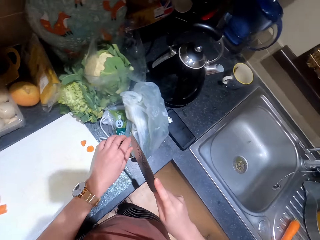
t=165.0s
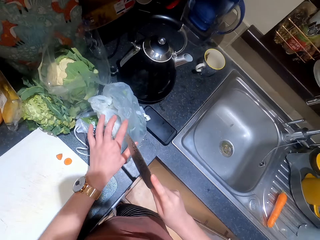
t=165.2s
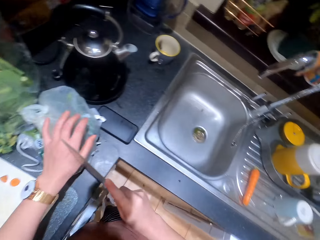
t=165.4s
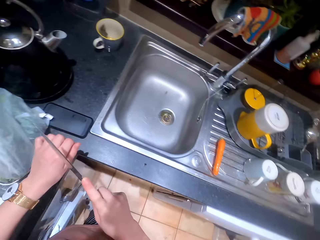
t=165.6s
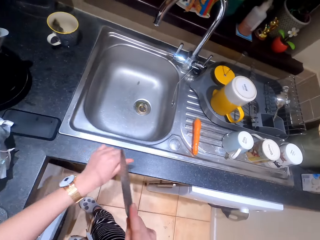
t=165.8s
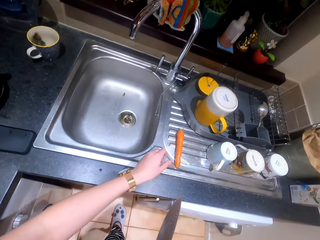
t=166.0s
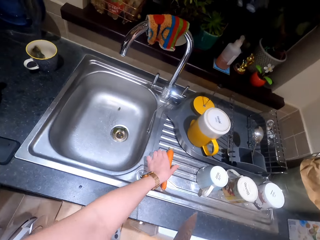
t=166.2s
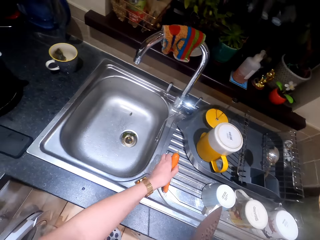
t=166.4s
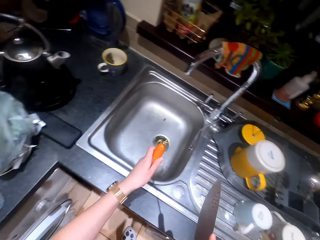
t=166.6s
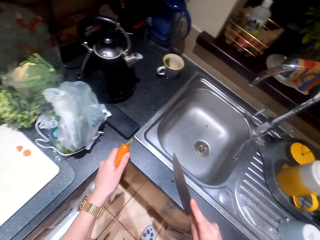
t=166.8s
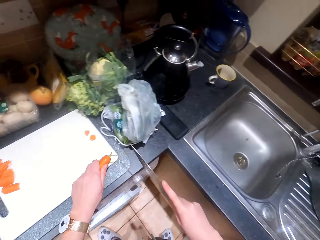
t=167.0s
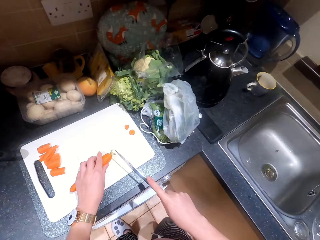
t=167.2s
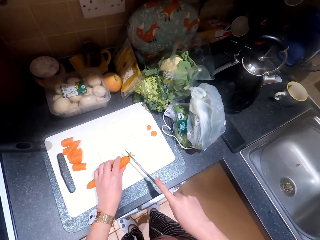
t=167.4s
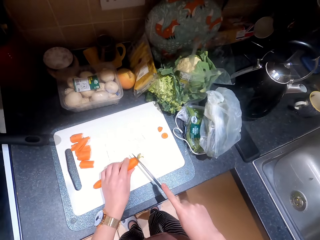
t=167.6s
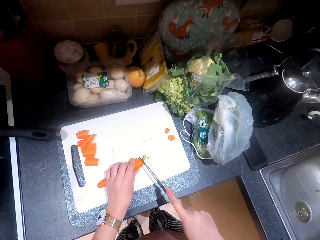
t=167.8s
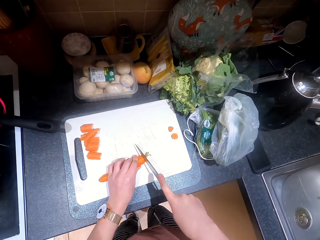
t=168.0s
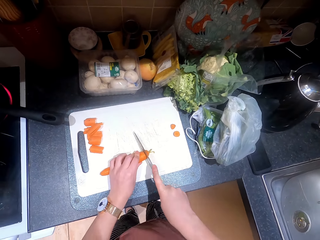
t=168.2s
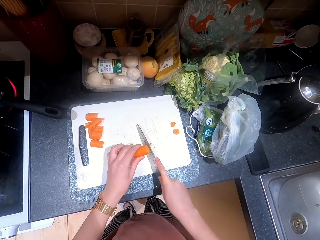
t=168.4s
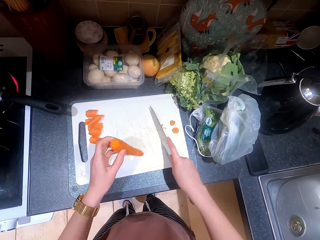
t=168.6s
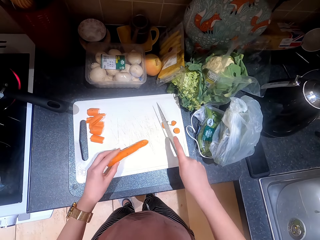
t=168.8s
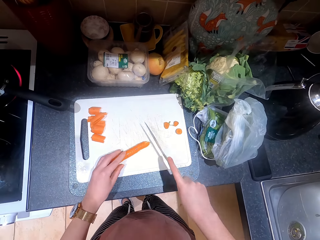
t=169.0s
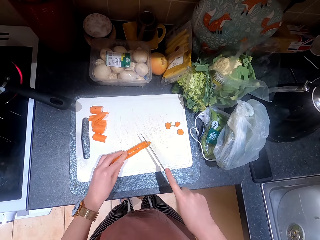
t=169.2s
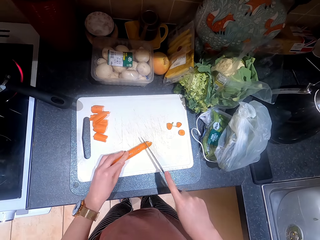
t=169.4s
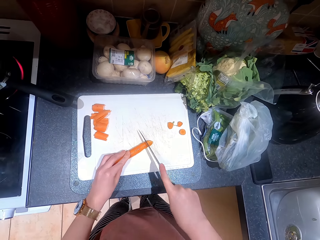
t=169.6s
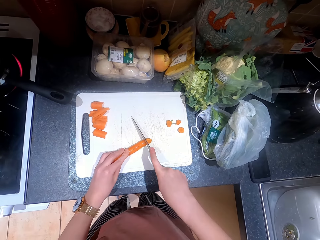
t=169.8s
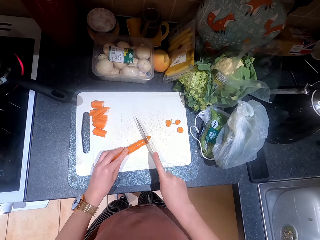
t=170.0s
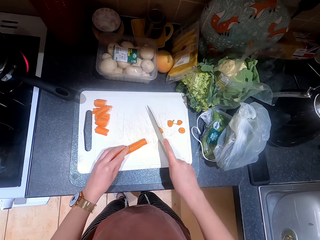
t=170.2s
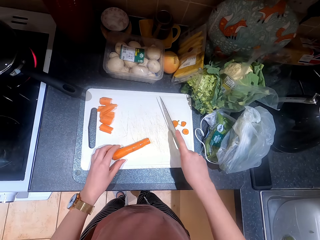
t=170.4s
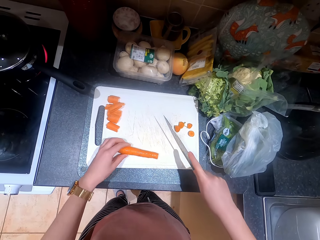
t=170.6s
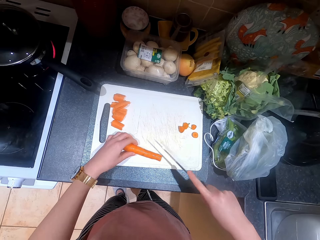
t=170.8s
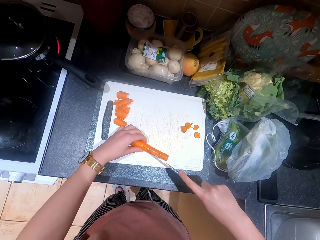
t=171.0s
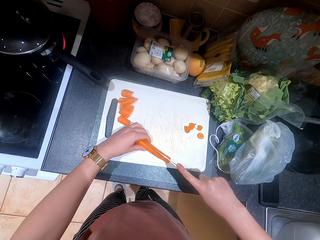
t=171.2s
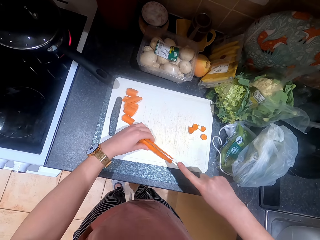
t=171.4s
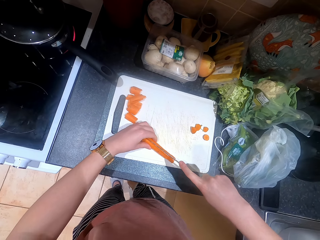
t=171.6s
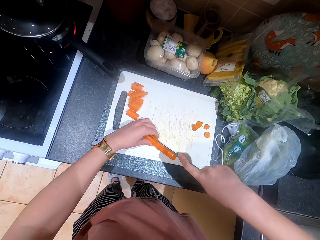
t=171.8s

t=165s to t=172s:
The camera wearer picks up the carrot.

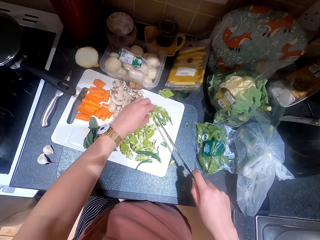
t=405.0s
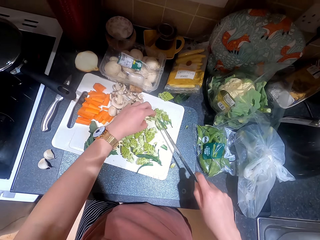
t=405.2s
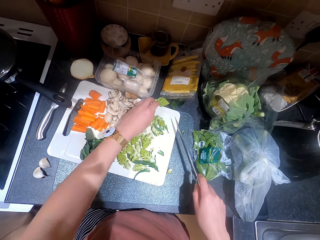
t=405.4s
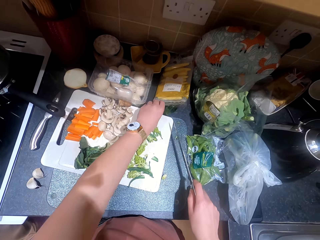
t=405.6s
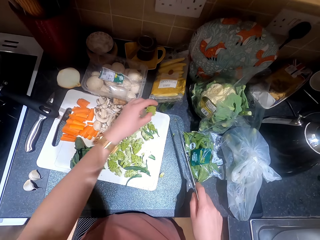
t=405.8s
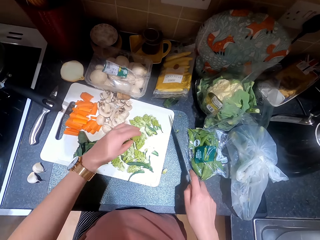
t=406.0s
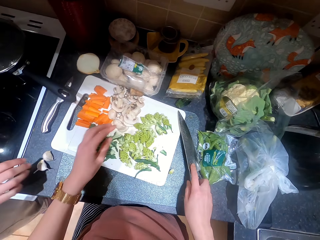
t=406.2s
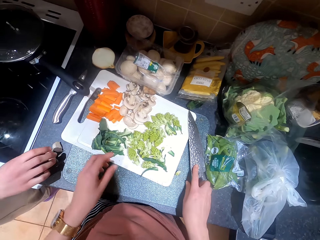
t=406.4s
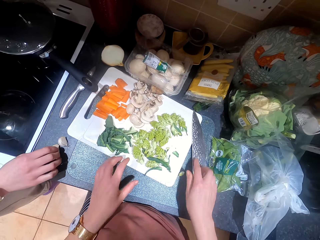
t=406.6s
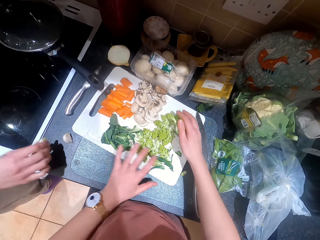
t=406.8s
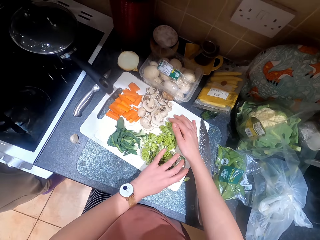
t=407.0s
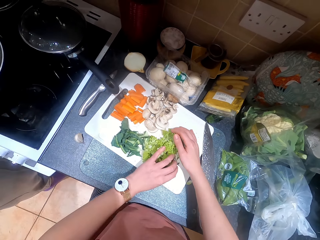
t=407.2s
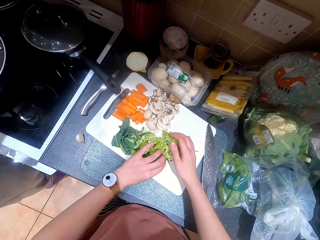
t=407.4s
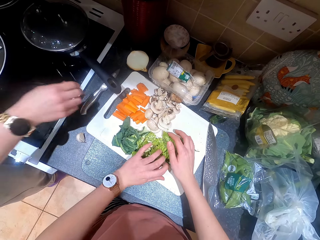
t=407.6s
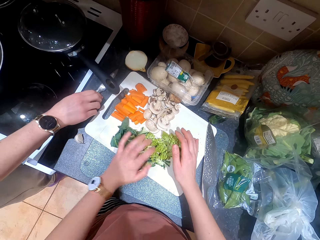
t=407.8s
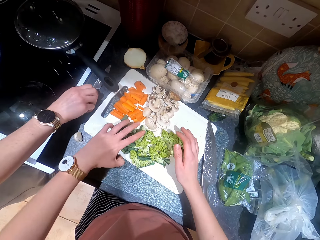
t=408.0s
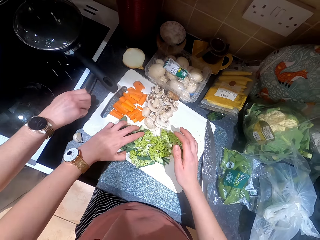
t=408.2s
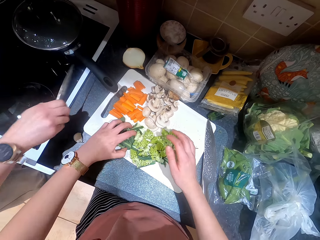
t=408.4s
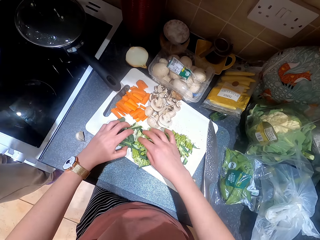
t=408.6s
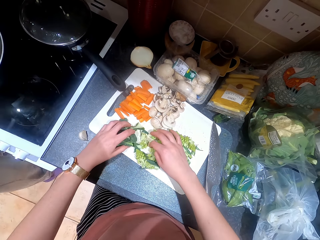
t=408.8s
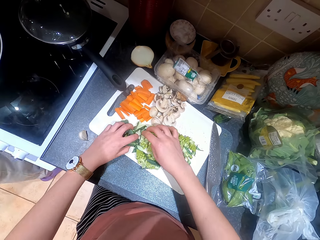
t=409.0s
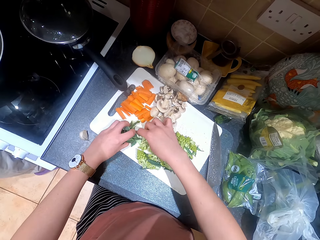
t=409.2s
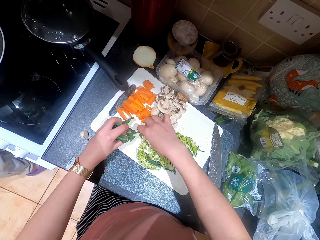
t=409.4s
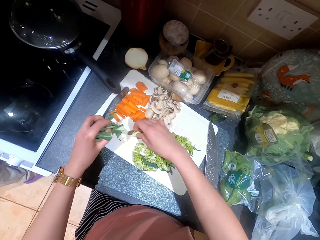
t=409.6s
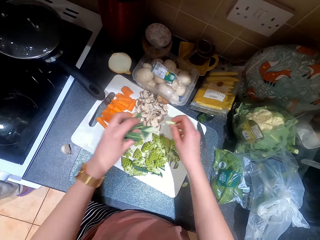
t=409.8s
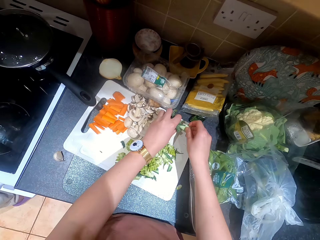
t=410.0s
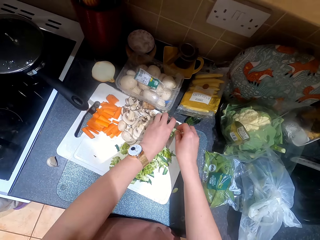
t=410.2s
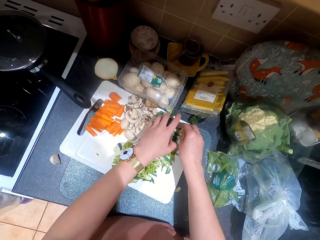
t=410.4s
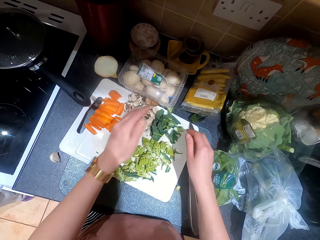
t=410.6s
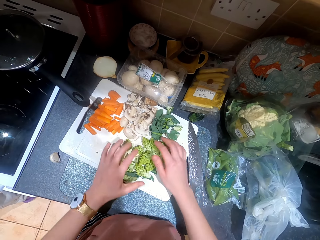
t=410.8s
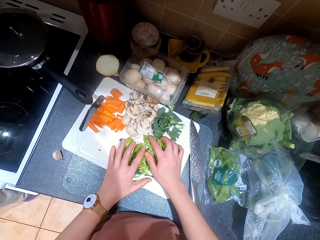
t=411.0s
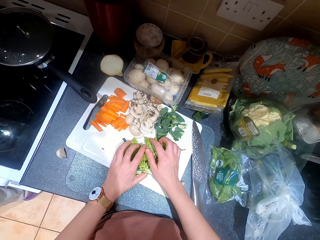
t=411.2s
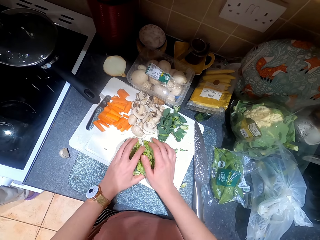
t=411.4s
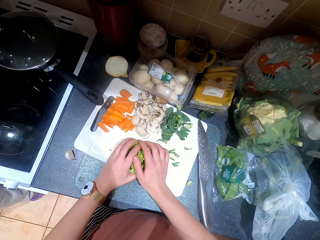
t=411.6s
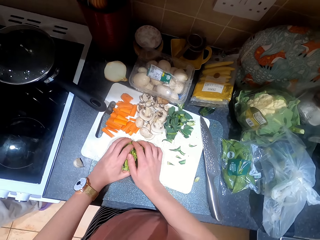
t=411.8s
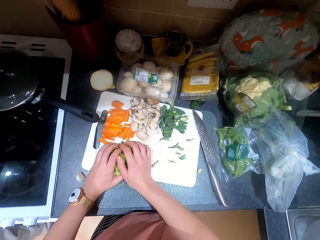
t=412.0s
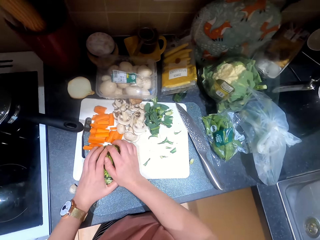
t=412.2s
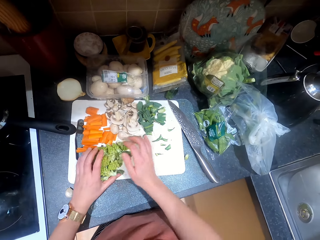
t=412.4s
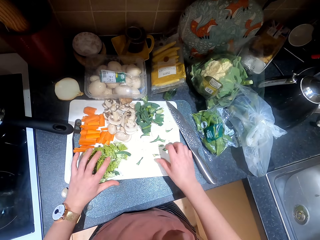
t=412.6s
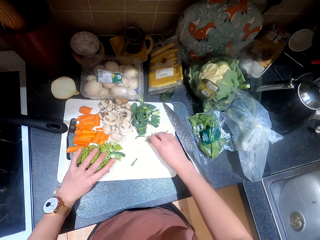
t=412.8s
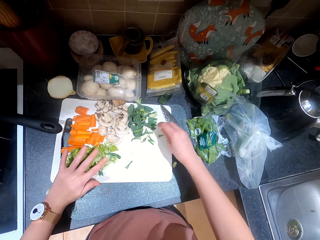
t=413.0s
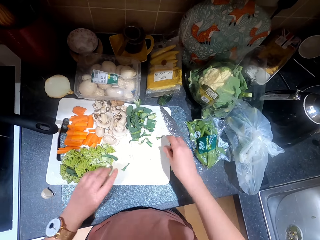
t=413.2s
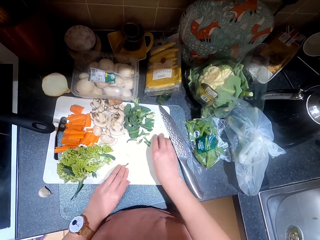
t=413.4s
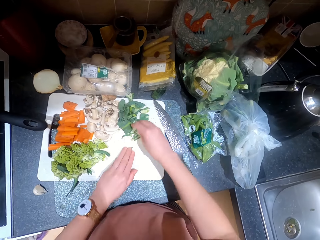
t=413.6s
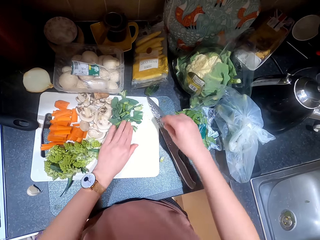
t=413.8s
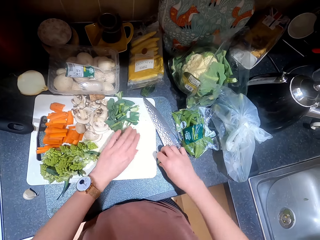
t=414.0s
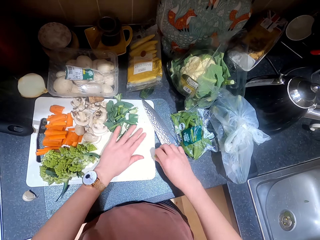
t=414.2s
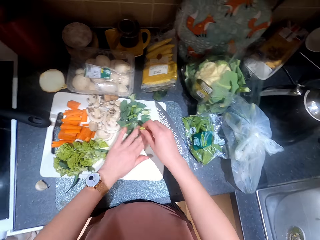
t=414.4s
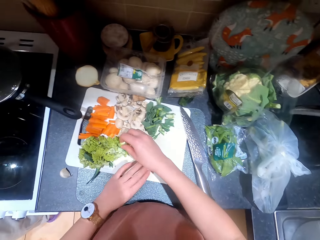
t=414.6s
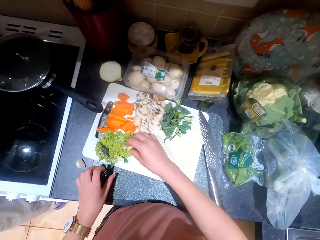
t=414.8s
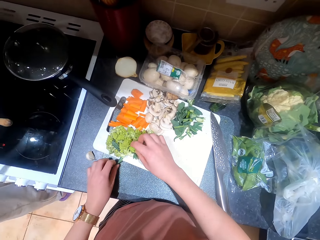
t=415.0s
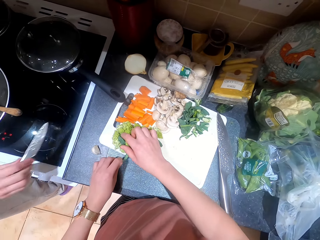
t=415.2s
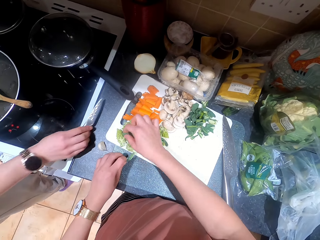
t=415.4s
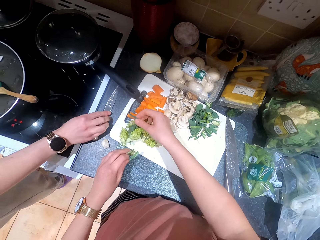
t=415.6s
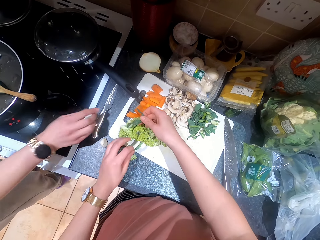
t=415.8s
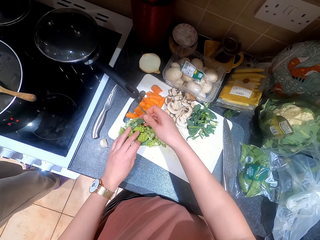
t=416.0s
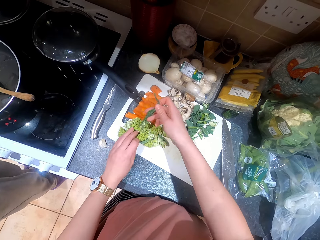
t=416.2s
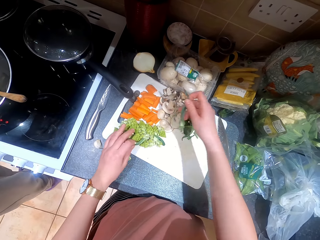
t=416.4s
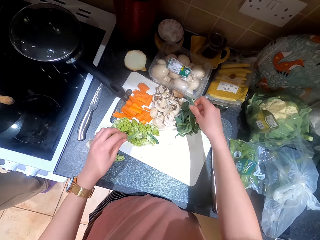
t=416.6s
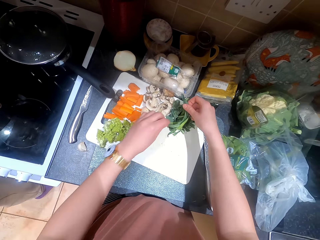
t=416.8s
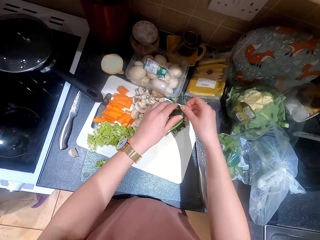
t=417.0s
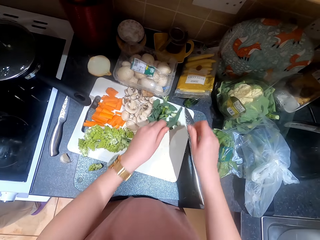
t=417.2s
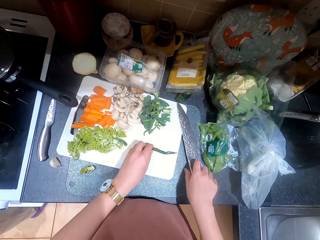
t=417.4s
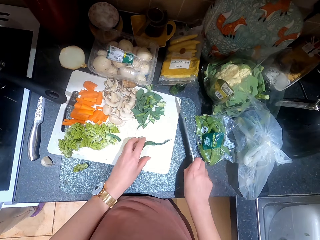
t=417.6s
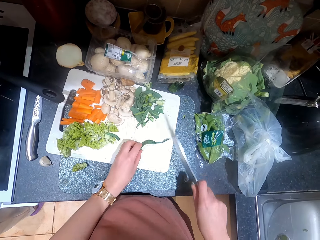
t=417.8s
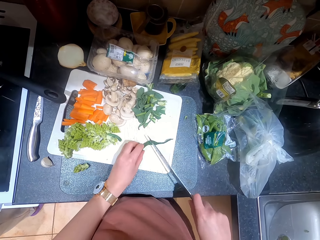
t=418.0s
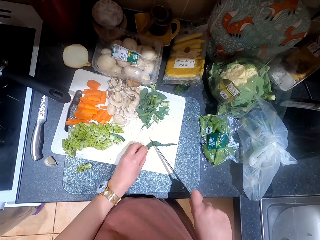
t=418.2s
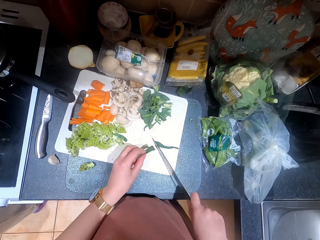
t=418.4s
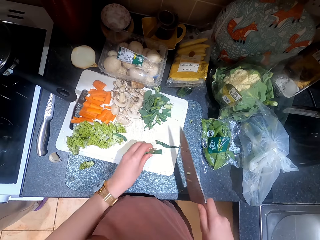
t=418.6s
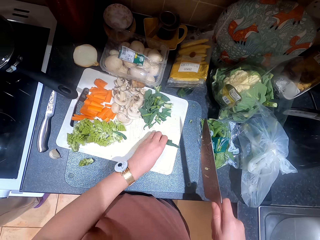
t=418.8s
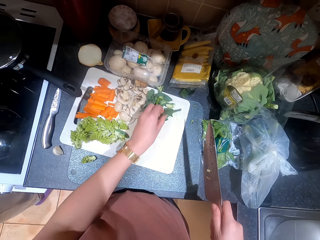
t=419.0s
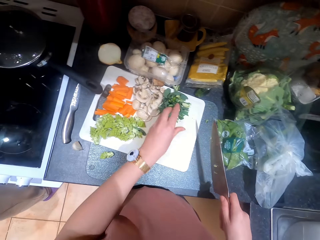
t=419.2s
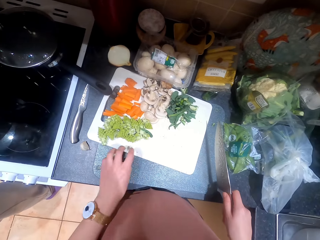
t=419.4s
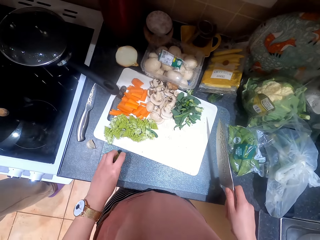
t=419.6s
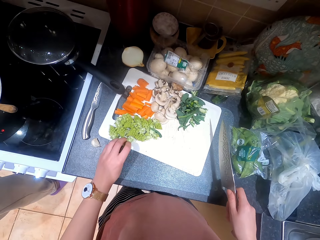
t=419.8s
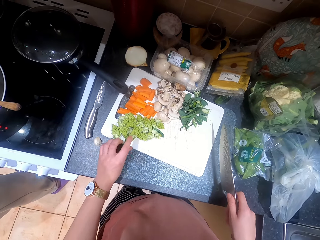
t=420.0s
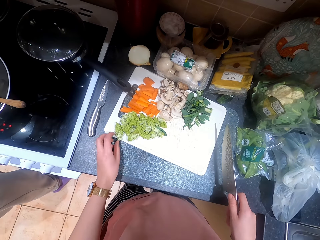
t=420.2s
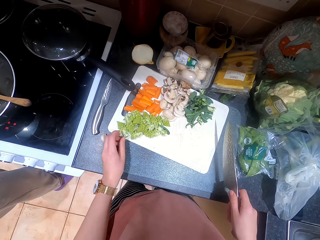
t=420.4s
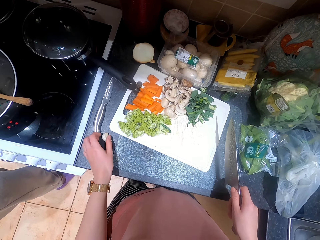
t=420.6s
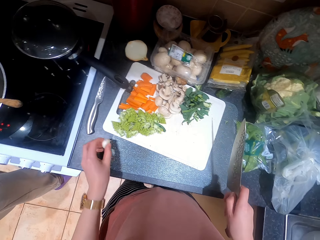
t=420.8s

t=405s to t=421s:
A woman picks up garlic. The camera wearer takes a clove of garlic. The woman picks up the knife. The camera wearer takes the knife. They gather ingredients. They push the broccoli. The woman drops the knife. The camera wearer puts the knife on the table. They pick up the knife. They cut the broccoli leaves.
